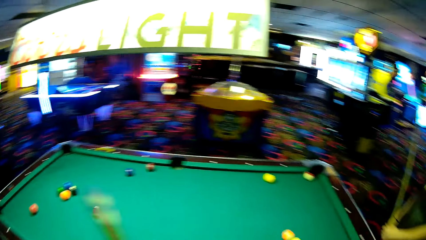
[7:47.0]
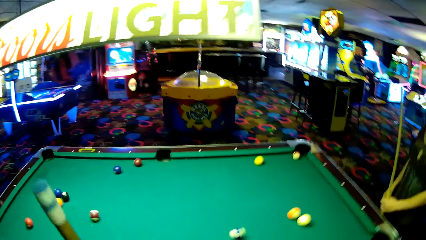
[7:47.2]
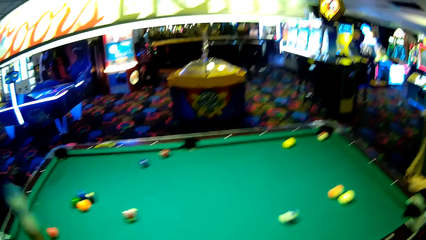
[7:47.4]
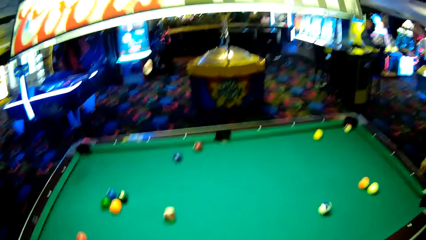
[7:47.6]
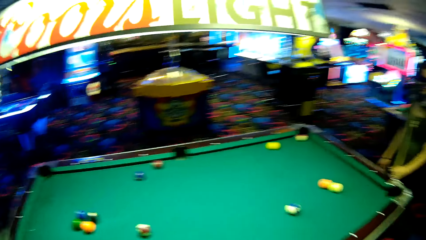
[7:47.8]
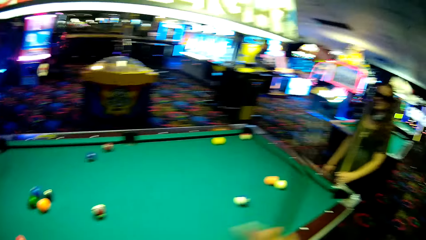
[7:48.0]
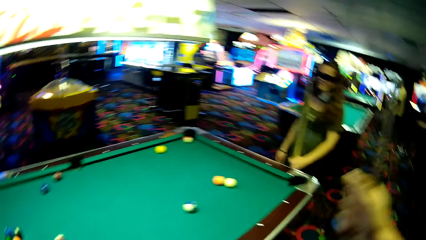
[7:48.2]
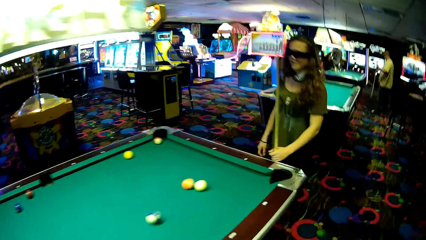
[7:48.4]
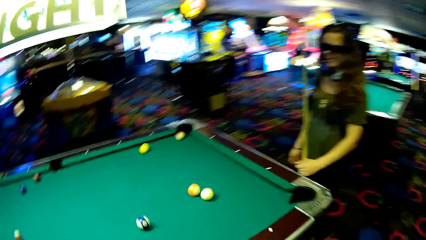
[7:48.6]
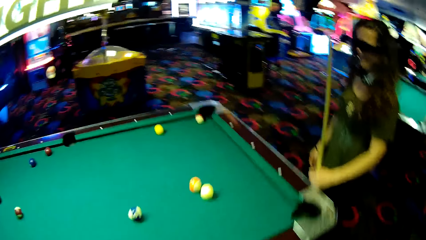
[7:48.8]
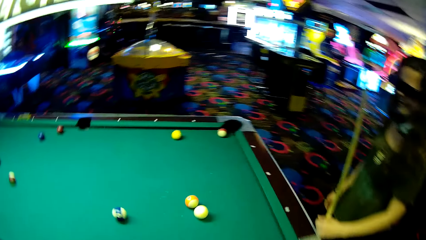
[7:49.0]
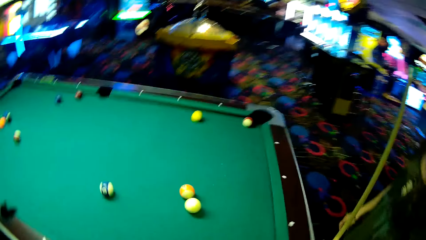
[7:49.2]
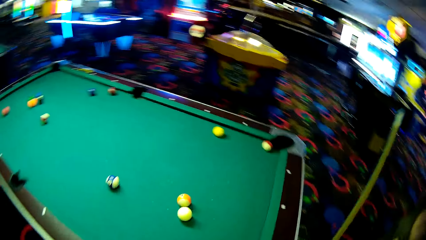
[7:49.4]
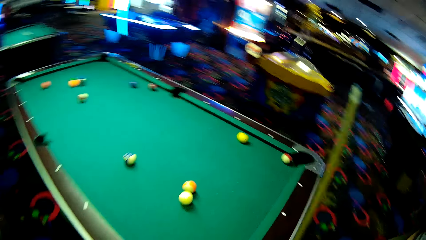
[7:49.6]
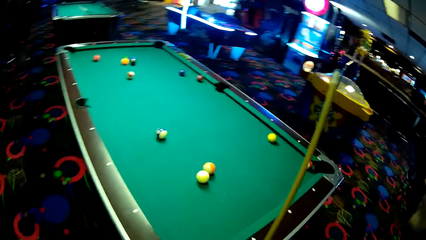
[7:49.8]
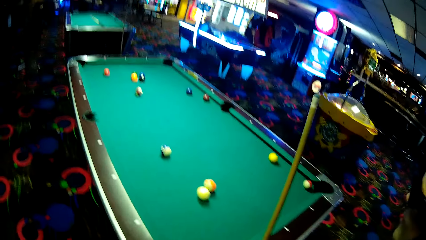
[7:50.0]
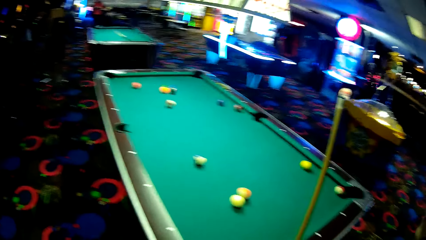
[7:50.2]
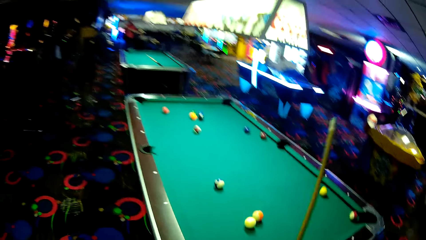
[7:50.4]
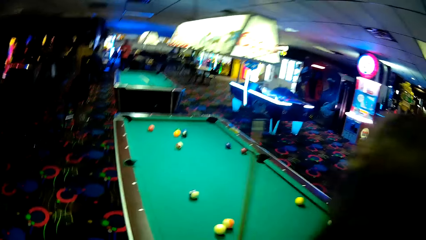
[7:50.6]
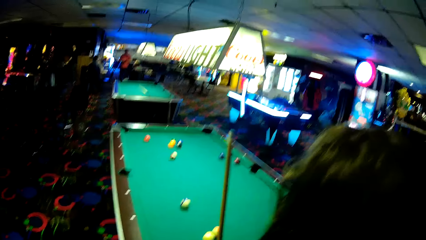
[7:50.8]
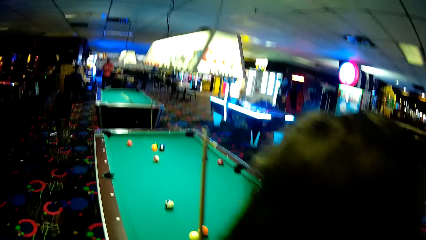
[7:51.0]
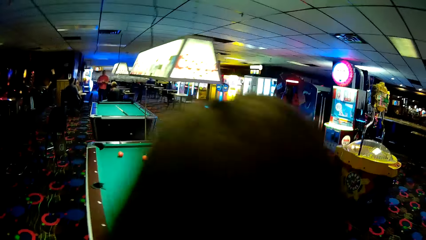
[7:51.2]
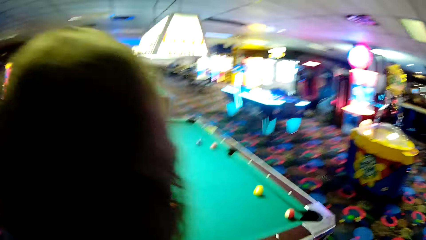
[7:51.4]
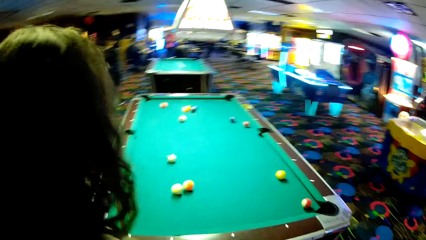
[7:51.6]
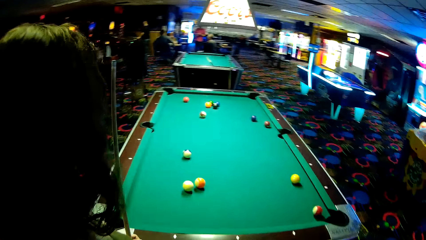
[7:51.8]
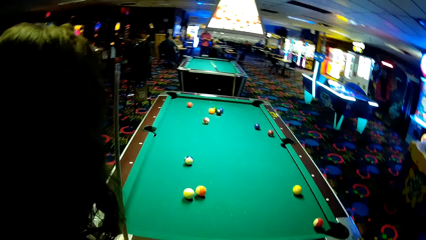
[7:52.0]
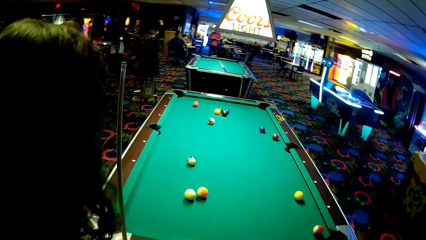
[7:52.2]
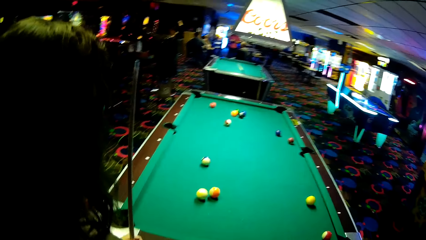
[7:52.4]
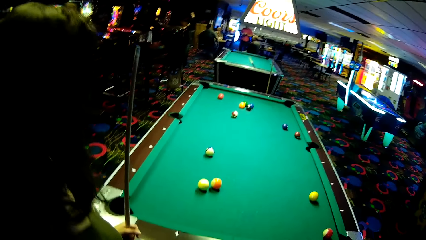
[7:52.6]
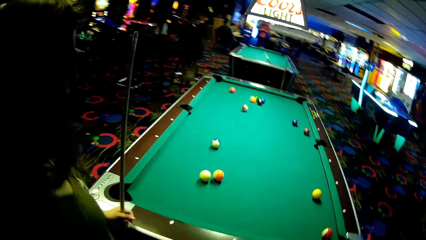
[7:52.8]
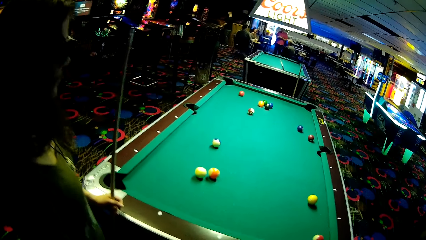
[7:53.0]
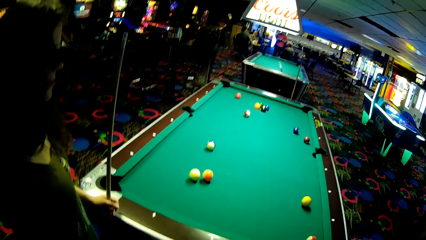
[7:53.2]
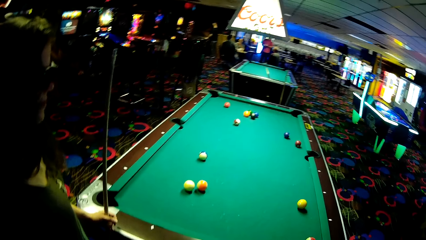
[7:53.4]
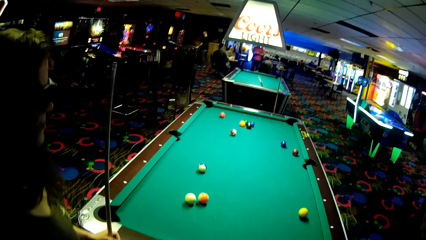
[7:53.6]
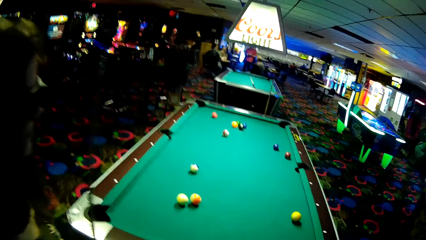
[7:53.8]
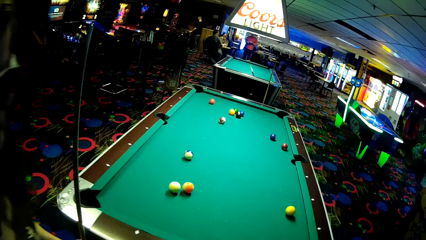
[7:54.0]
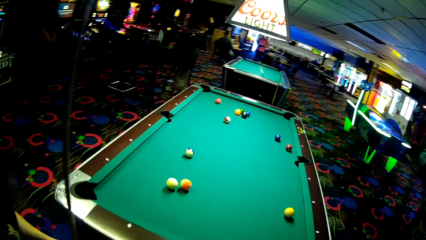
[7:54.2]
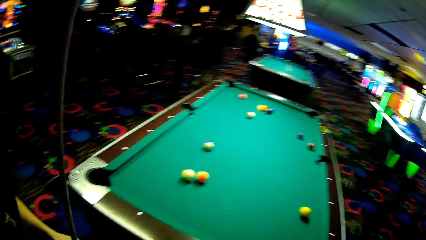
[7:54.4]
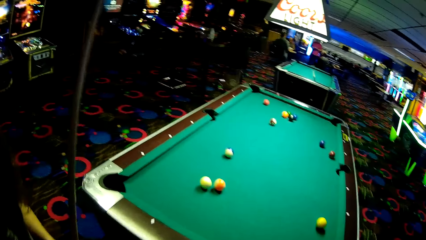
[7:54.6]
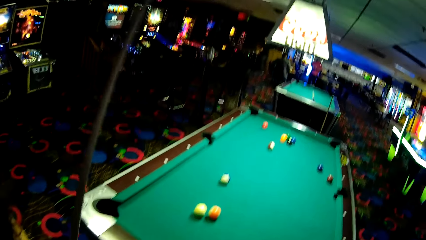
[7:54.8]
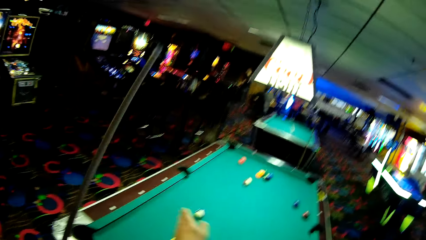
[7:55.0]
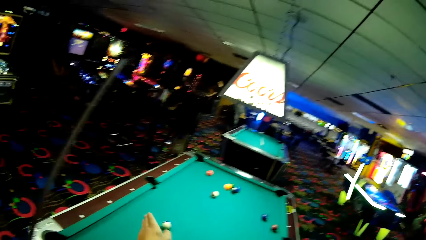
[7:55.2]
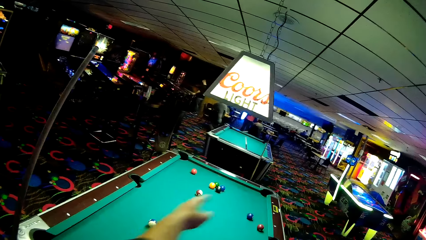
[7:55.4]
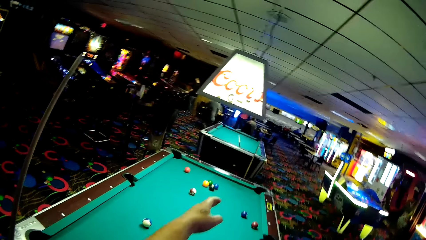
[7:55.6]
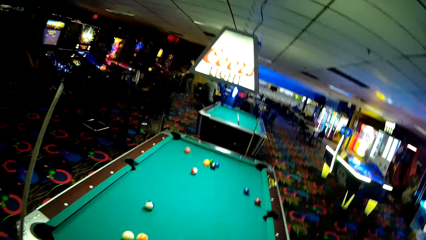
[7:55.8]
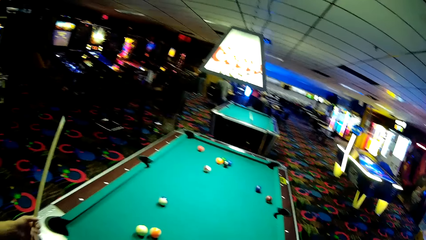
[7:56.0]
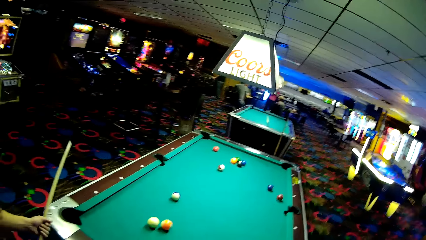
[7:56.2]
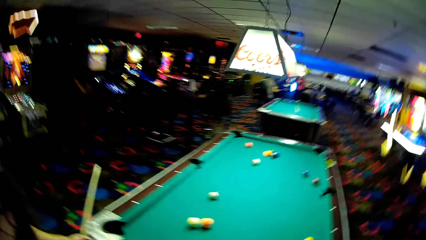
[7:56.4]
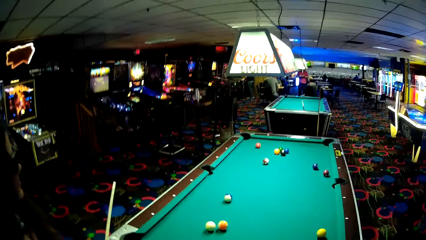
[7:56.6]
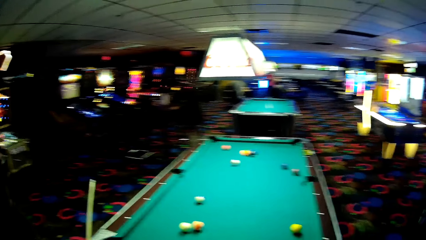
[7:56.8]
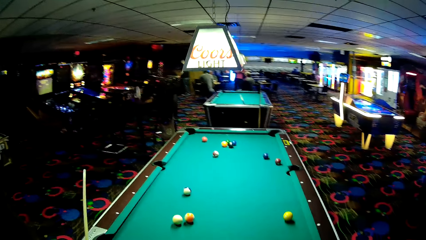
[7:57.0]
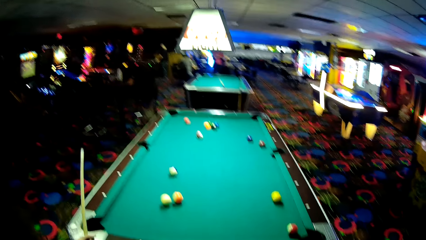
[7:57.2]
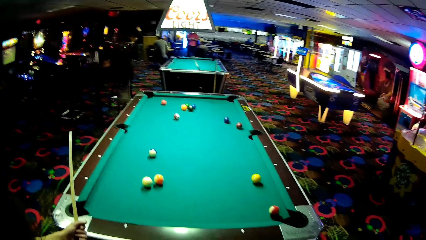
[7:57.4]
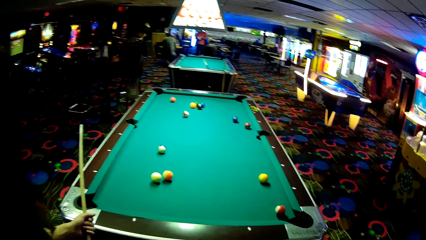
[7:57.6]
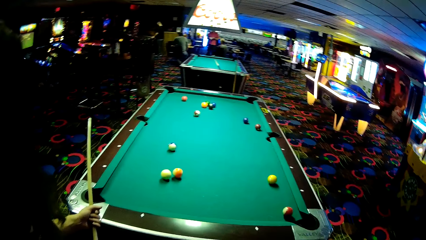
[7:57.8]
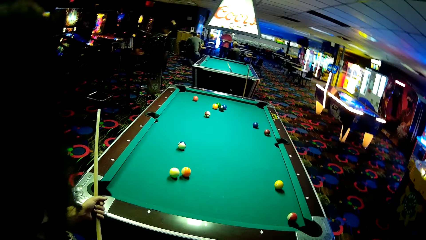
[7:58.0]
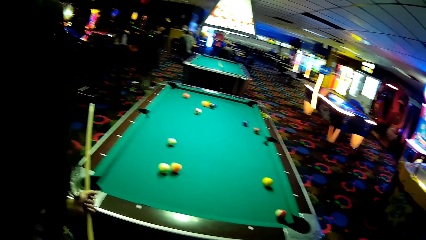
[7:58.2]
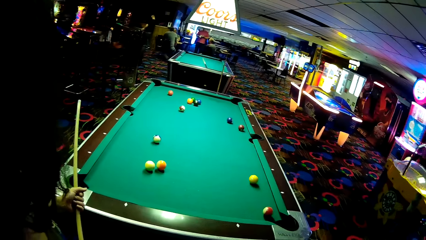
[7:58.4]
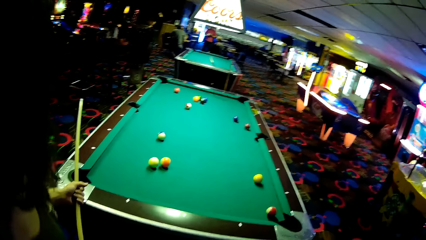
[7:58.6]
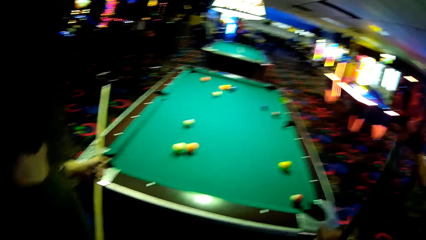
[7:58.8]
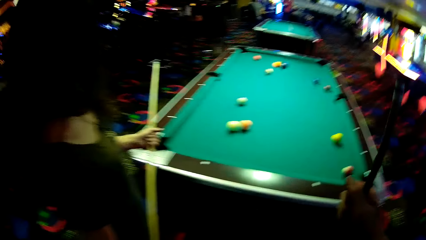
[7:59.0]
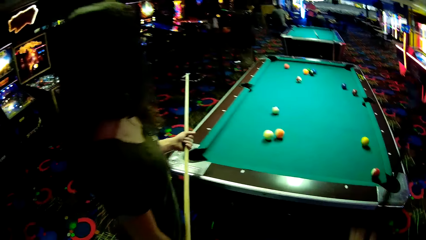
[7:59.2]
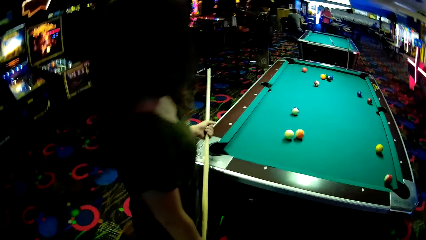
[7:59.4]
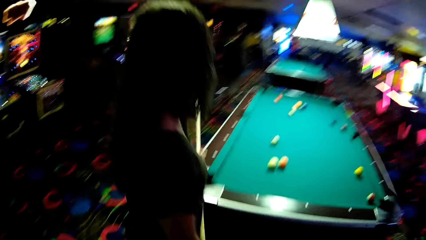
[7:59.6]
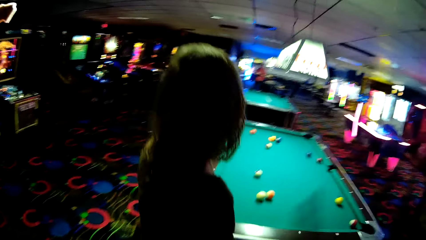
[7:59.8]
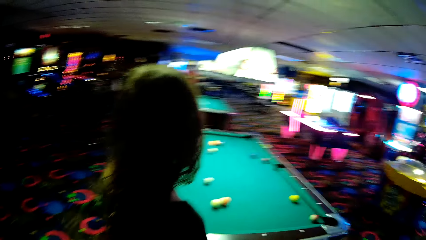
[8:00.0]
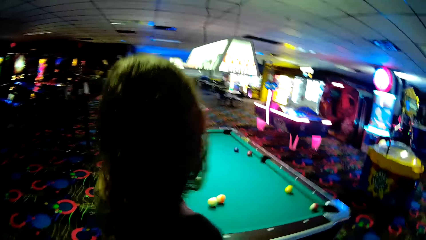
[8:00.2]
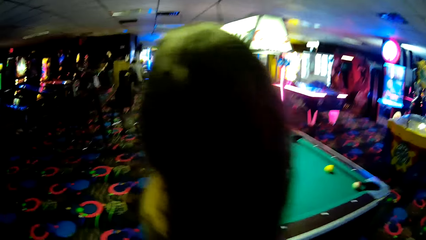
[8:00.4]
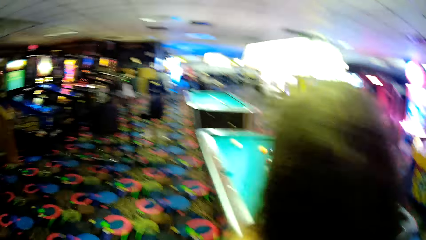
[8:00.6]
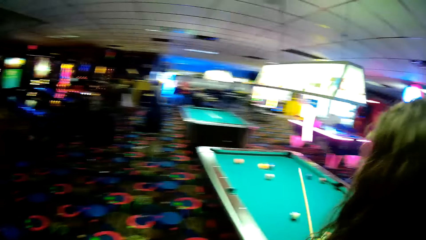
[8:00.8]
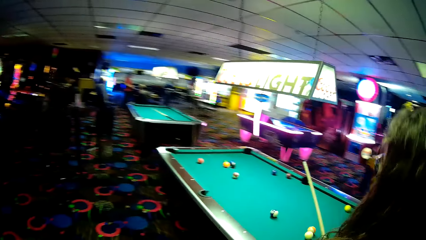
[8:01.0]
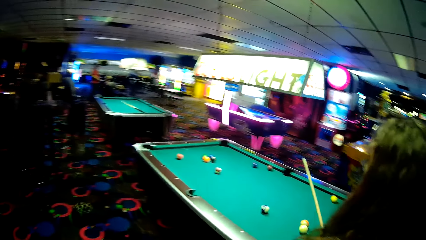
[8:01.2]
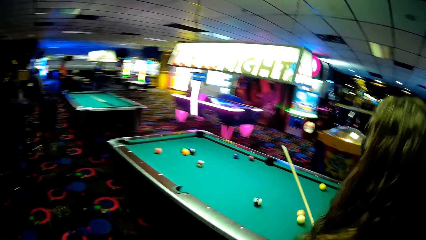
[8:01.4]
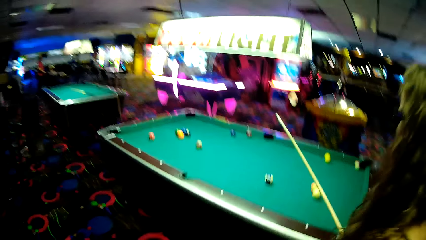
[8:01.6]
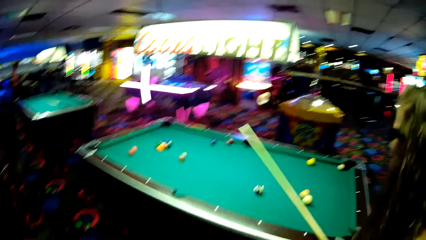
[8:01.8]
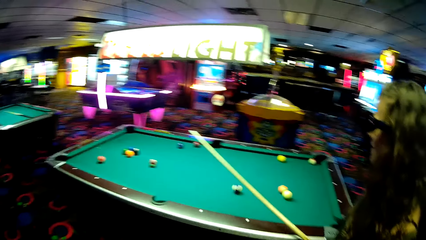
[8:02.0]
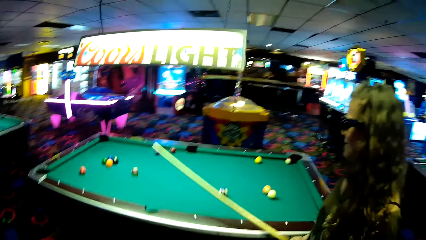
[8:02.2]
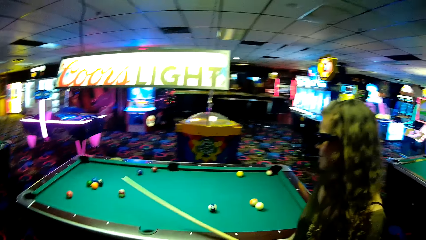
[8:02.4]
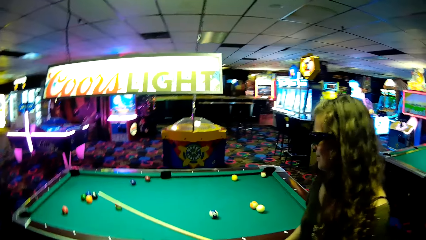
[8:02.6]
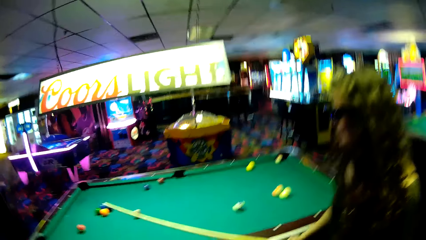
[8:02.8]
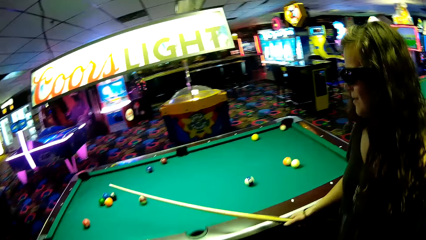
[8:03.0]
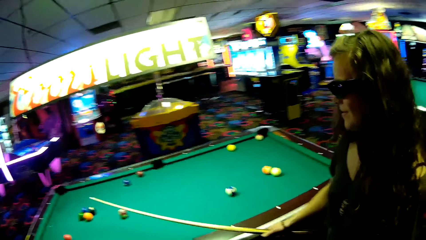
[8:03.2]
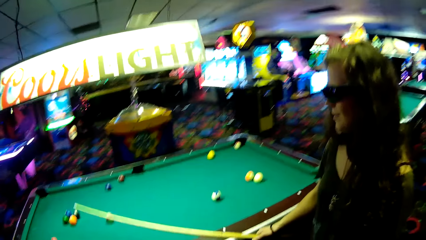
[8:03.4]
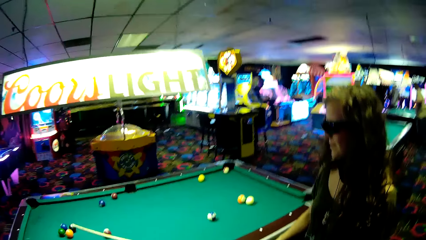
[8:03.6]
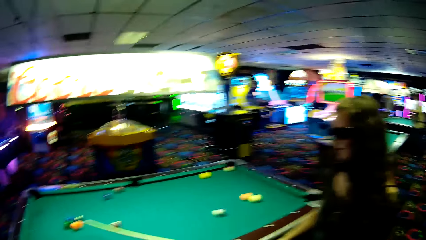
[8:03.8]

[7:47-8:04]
The camera wearer walks around the pool table.
